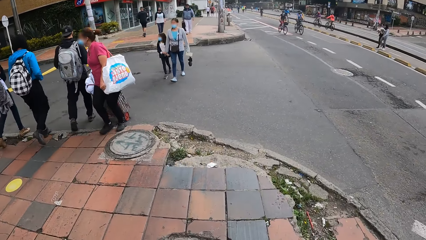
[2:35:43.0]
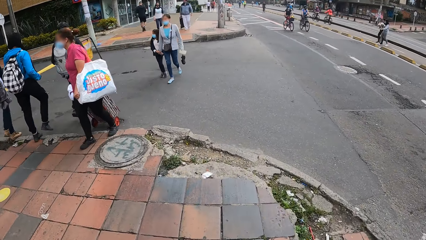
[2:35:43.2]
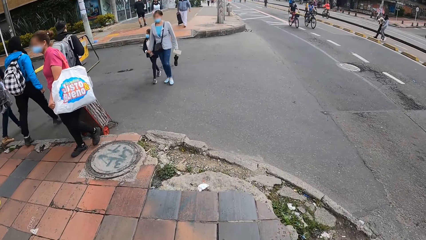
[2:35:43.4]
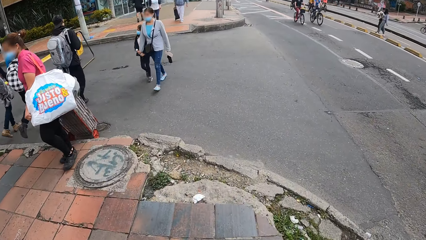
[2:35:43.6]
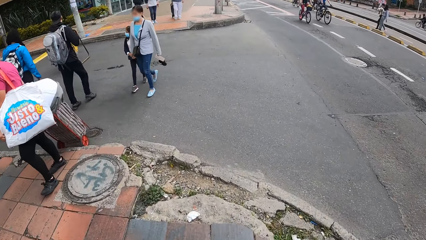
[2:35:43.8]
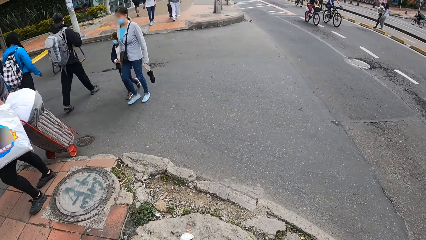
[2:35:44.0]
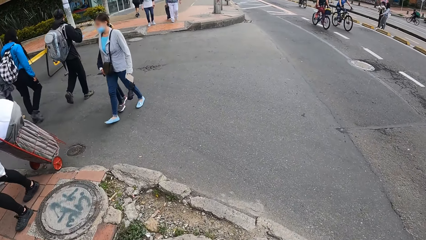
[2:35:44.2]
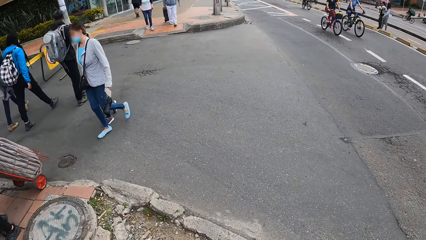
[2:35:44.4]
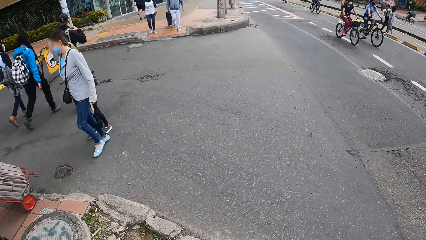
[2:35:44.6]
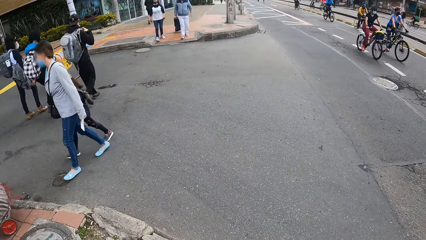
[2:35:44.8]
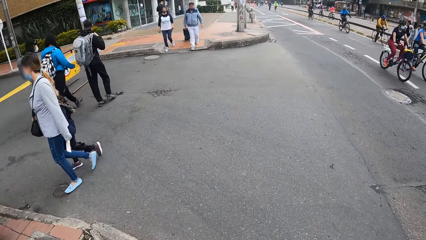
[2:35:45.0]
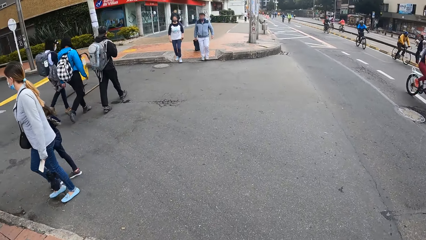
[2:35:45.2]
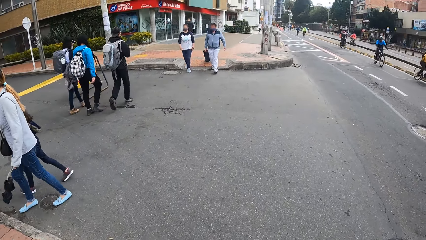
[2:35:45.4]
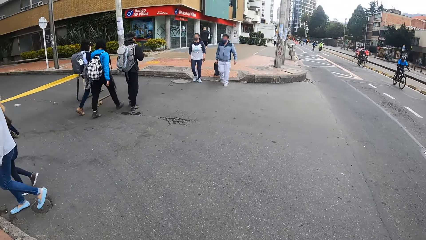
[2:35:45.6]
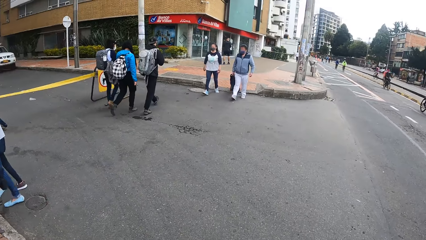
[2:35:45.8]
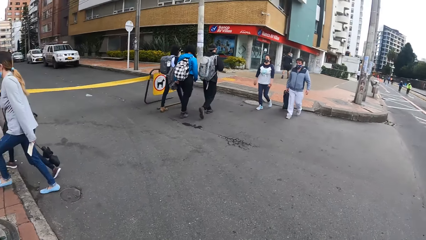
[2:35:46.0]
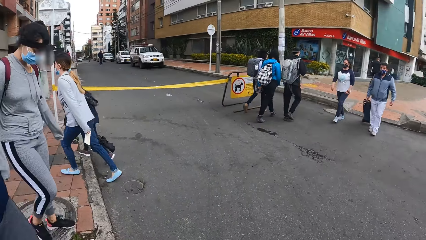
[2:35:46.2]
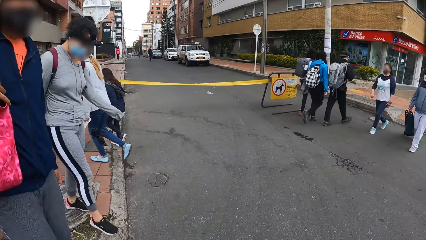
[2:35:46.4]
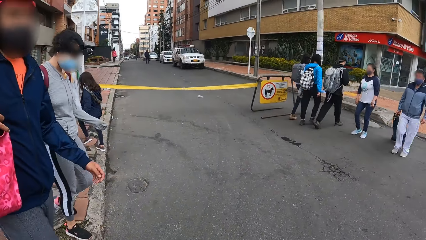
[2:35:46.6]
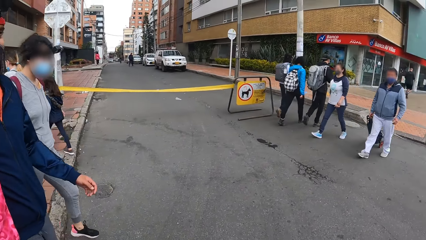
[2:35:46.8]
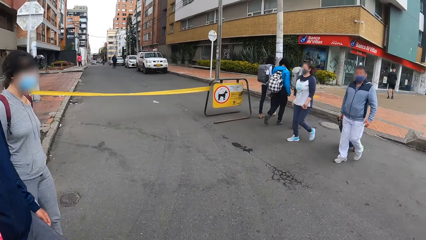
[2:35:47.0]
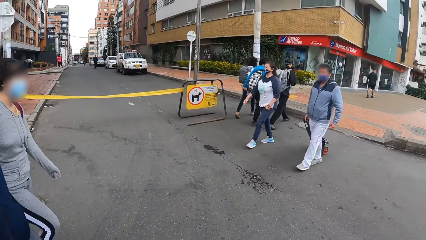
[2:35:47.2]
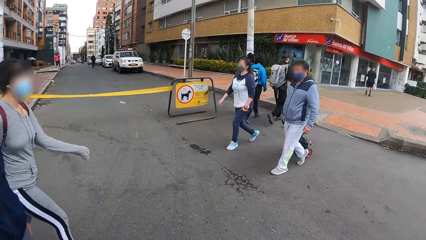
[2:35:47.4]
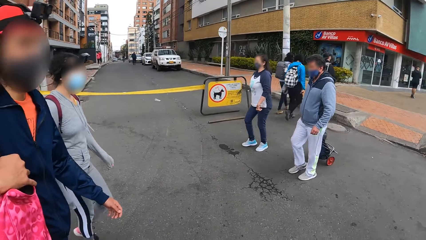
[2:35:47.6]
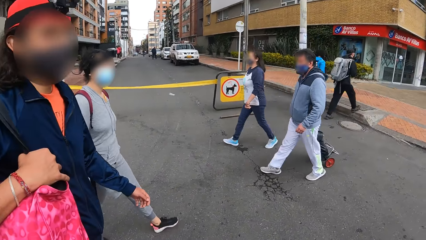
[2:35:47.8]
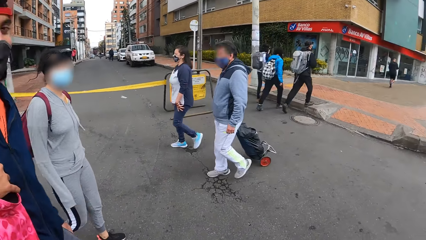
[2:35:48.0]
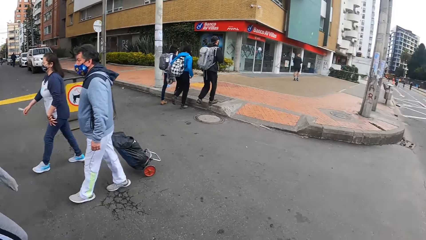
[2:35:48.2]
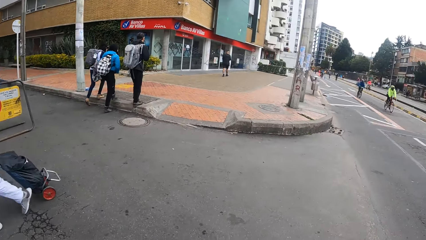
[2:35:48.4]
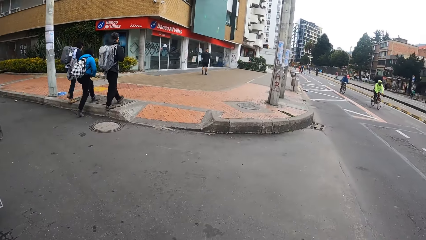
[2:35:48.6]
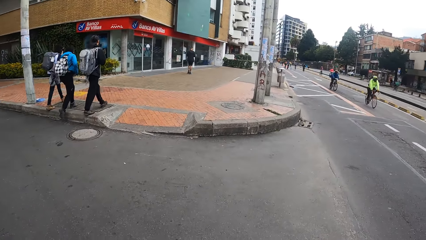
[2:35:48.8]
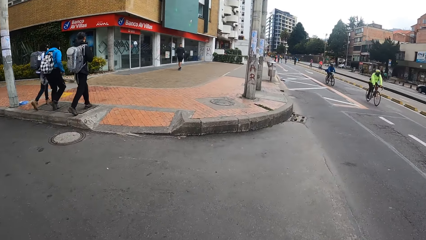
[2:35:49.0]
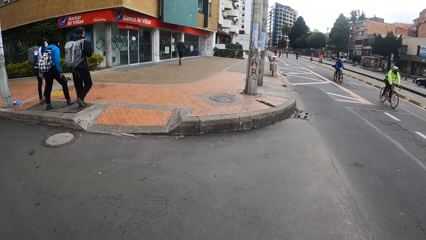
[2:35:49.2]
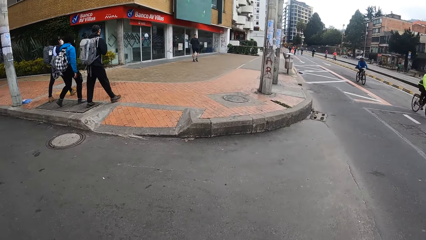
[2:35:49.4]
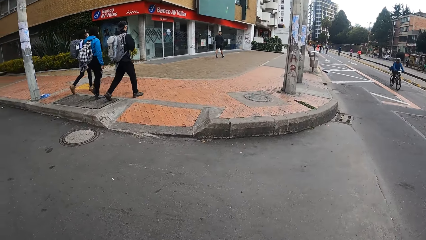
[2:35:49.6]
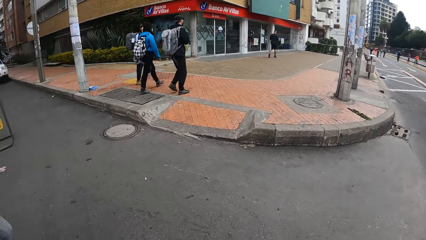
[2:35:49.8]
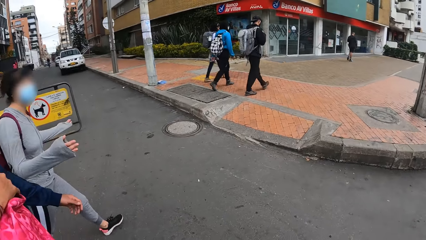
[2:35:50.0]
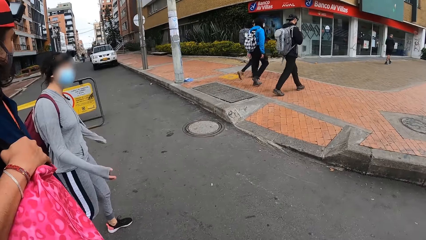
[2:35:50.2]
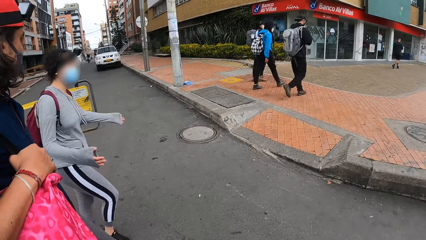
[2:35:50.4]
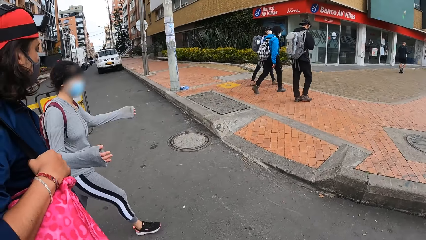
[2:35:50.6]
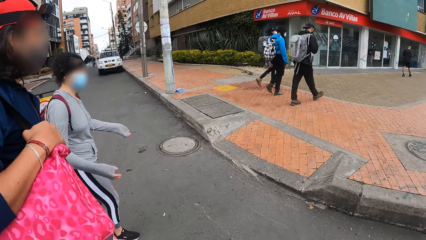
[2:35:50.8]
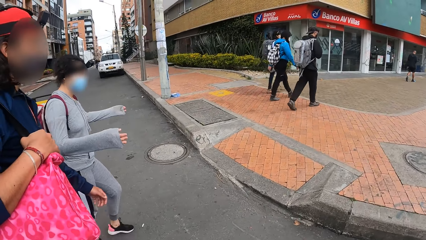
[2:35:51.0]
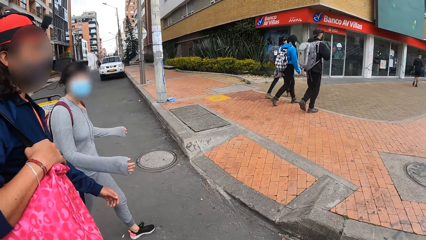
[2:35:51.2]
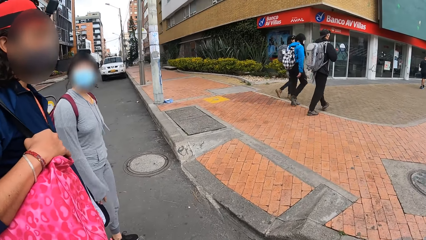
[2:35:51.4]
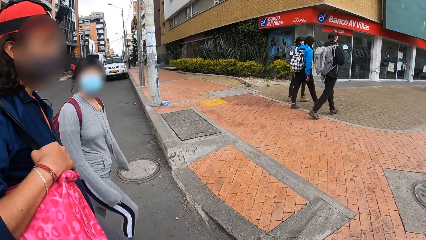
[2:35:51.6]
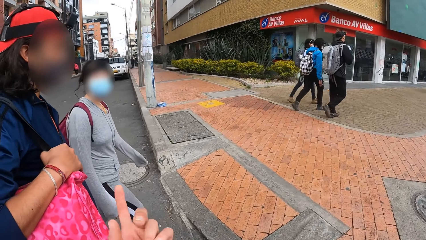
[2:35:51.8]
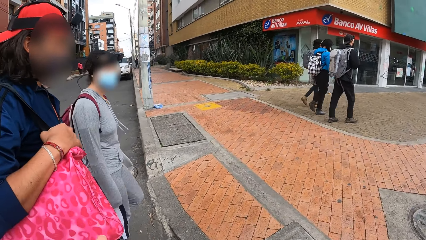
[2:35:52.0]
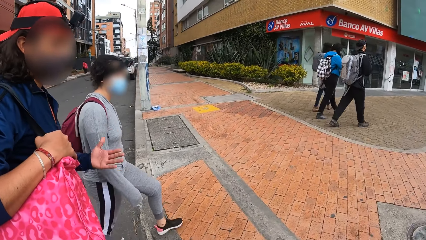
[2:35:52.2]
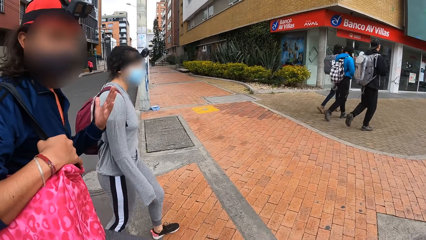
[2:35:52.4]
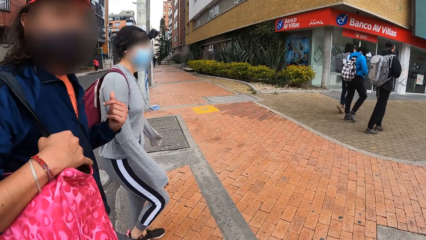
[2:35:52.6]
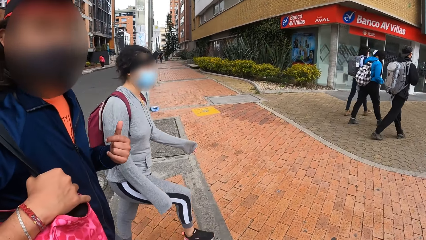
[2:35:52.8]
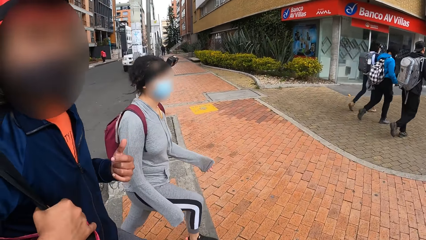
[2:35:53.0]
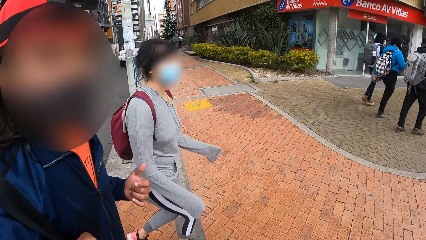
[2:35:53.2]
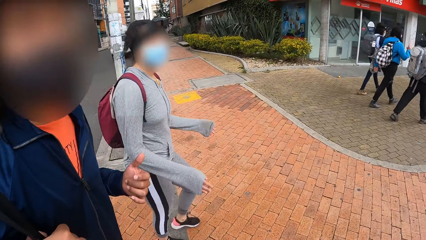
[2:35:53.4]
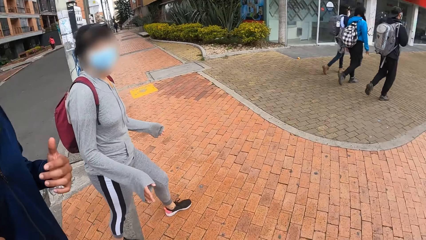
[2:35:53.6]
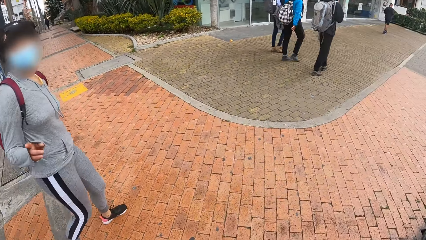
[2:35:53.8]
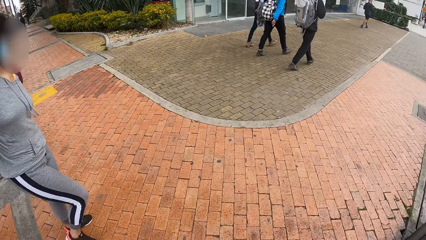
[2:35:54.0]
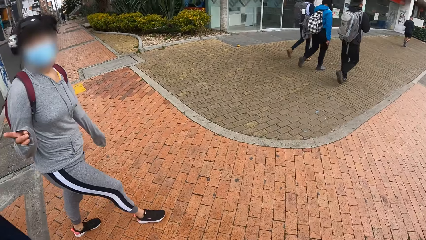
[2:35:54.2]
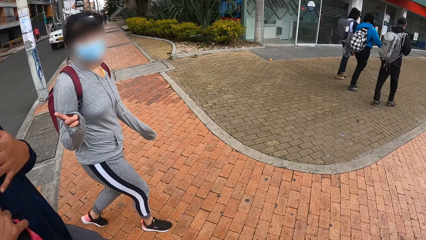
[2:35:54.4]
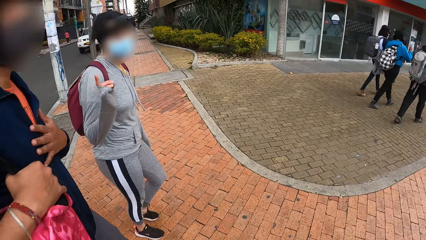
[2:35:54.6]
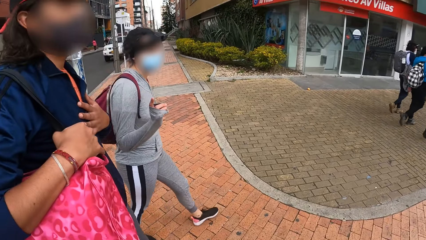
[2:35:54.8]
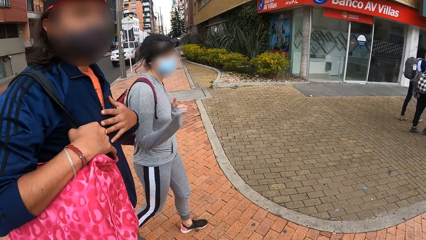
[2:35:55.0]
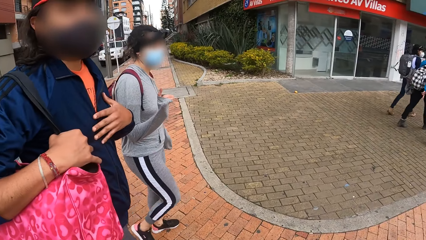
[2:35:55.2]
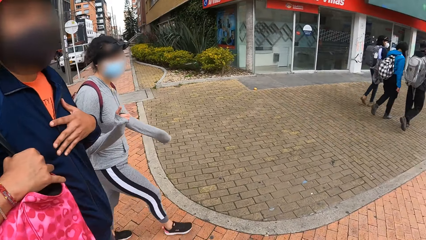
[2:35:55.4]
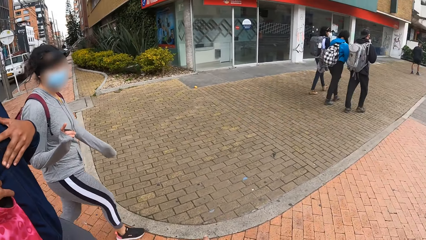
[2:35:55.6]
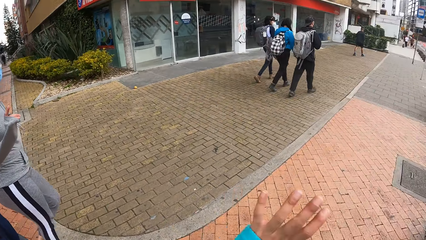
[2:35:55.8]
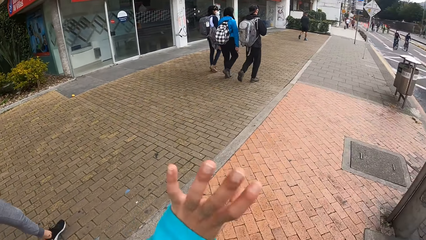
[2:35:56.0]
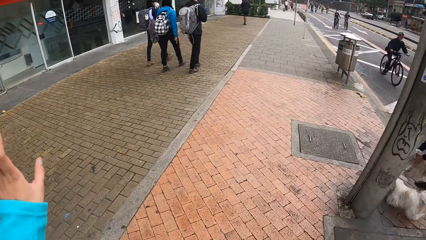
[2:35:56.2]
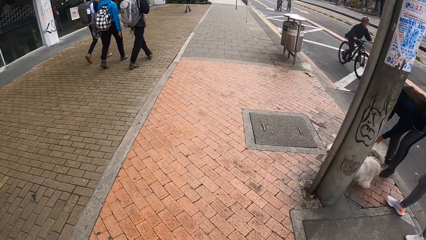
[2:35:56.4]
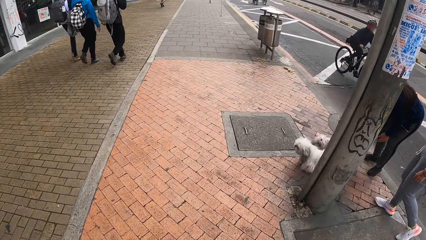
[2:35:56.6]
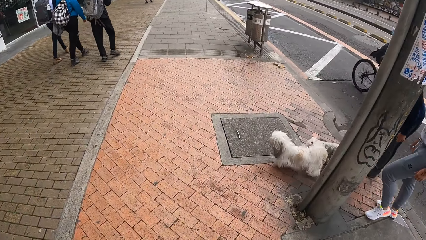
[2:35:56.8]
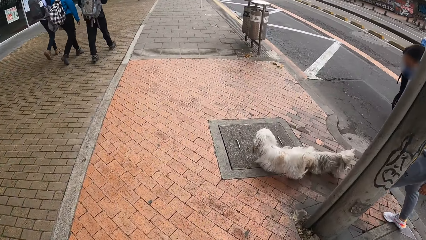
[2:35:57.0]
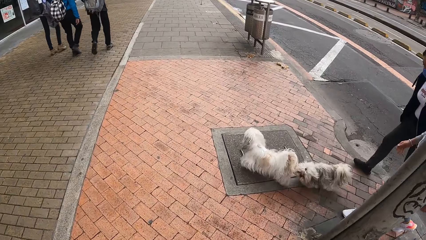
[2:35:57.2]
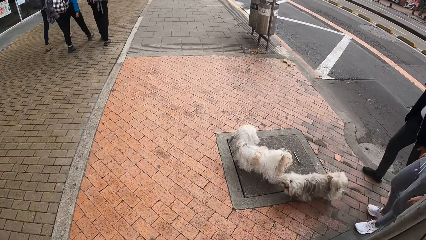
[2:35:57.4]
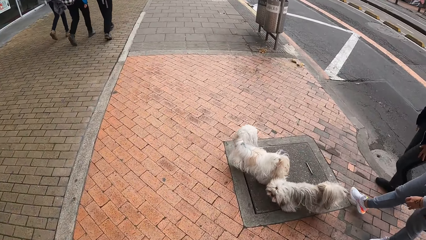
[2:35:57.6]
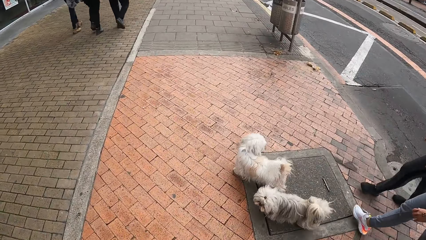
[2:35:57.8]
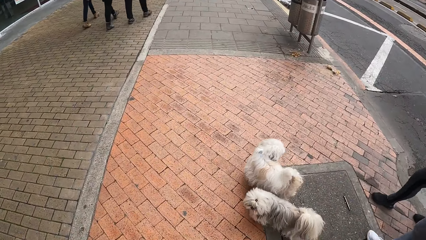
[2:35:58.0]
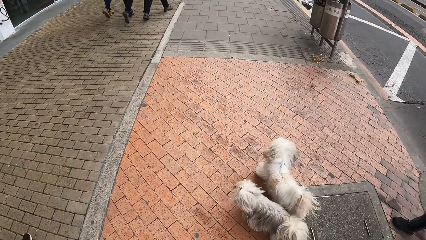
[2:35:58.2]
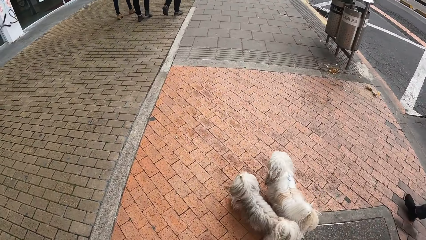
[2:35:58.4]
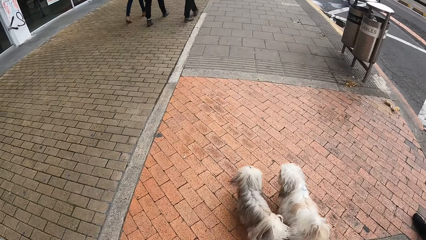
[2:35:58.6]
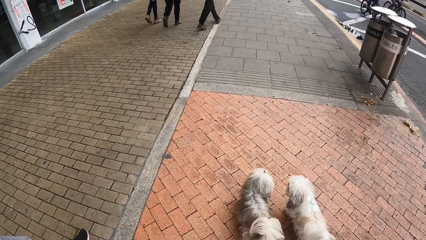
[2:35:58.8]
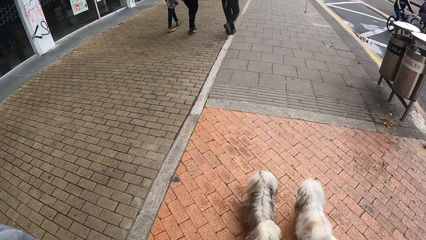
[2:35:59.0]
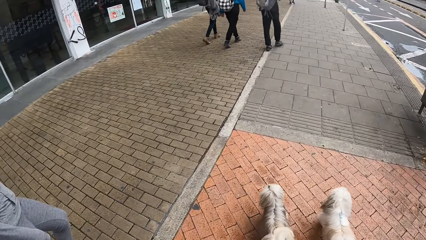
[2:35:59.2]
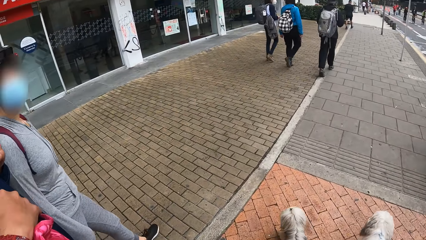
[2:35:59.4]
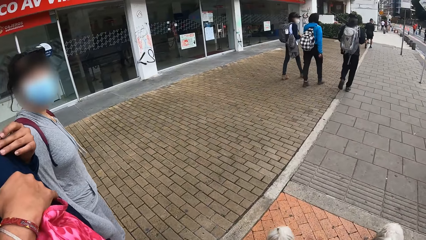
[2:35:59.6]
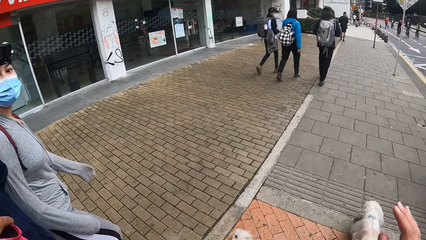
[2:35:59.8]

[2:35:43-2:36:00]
The camera wearer crosses the road. A man walks past the camera wearer. A lady interacts with the camera wearer. The camera wearer stares at dogs. A dog walks in front of the camera wearer.
